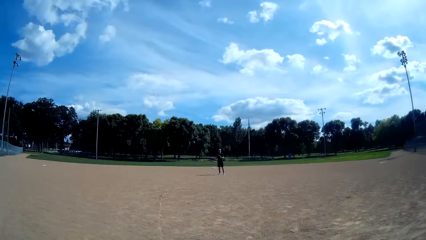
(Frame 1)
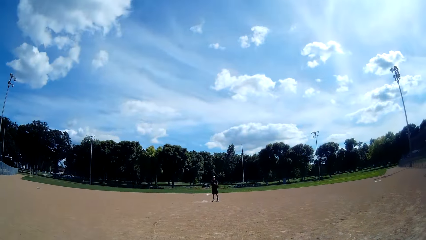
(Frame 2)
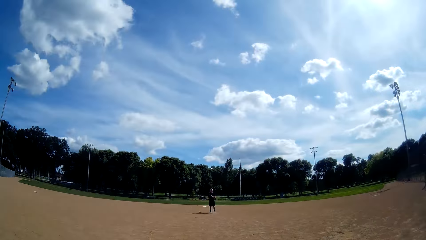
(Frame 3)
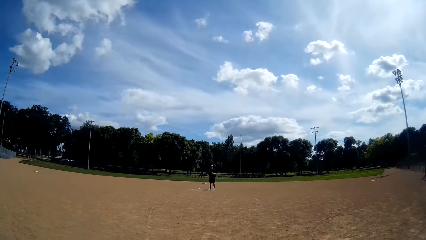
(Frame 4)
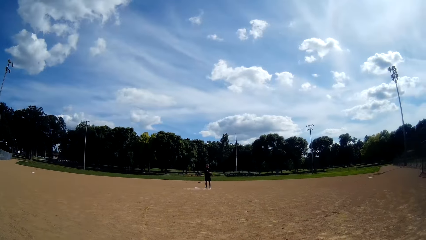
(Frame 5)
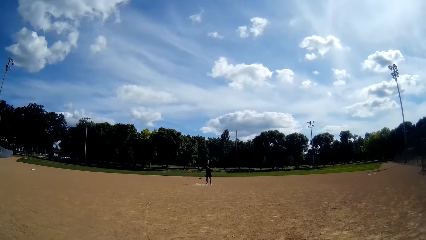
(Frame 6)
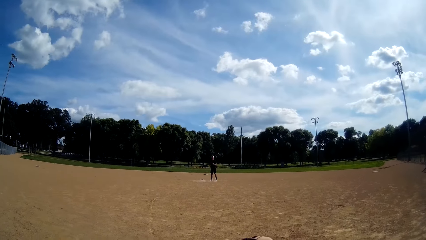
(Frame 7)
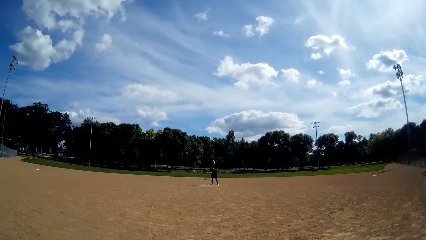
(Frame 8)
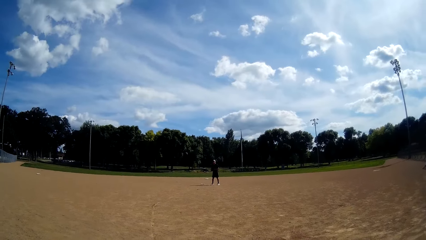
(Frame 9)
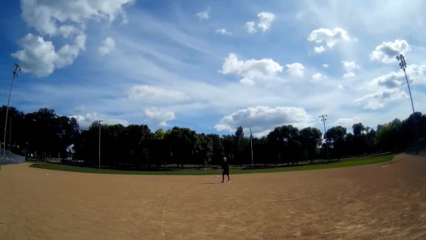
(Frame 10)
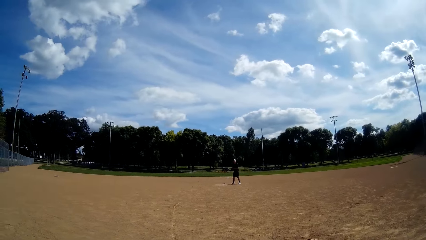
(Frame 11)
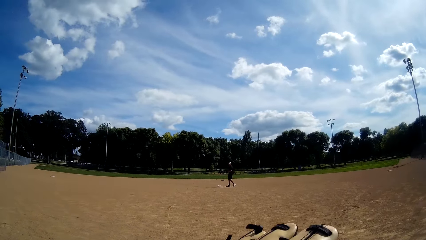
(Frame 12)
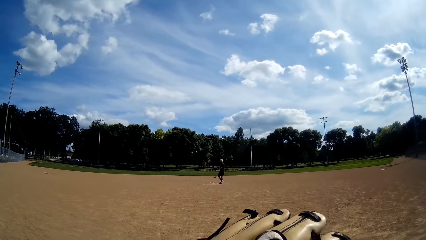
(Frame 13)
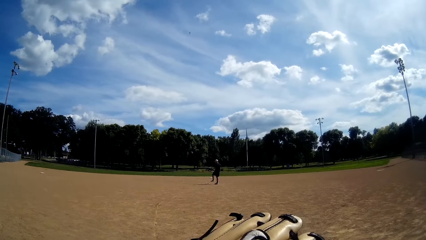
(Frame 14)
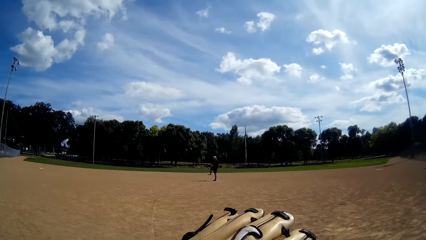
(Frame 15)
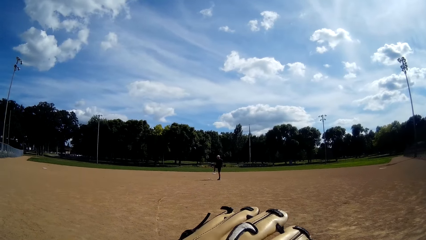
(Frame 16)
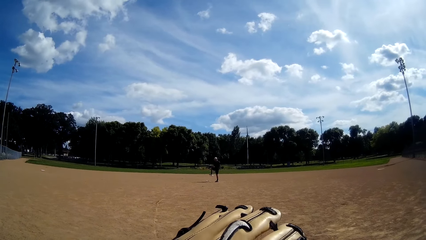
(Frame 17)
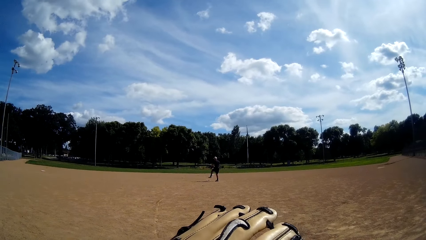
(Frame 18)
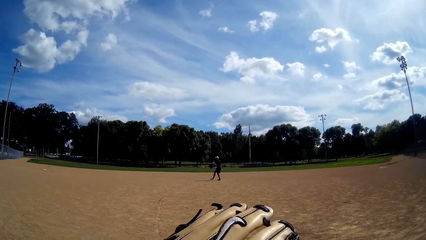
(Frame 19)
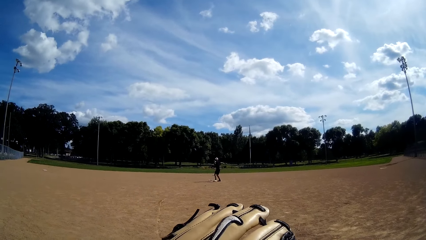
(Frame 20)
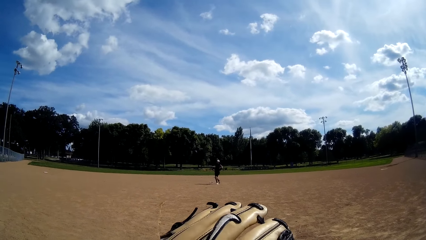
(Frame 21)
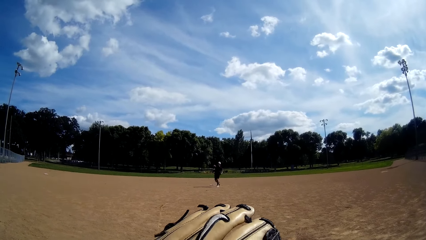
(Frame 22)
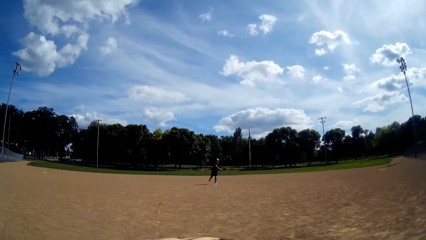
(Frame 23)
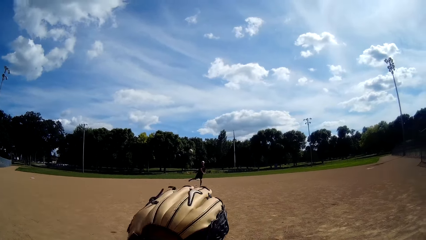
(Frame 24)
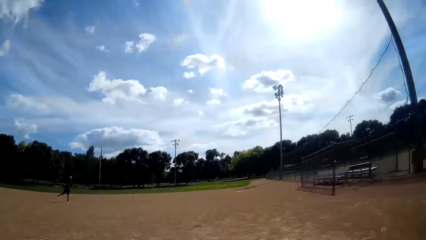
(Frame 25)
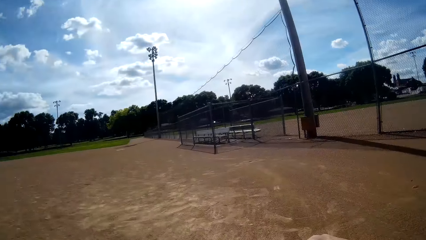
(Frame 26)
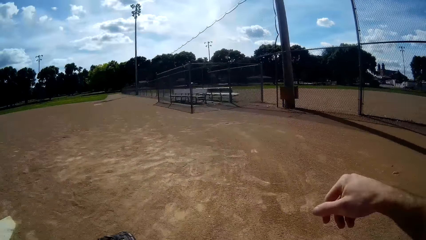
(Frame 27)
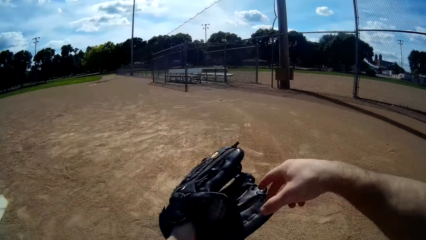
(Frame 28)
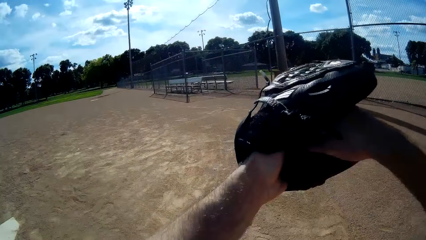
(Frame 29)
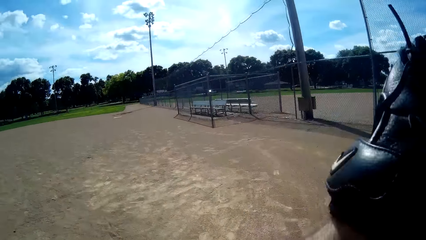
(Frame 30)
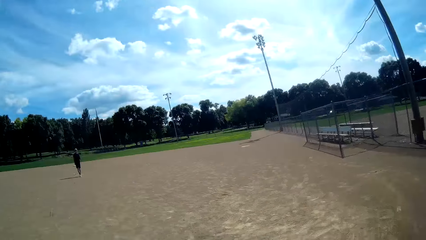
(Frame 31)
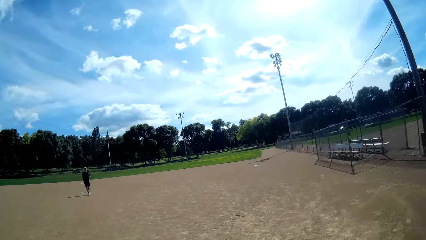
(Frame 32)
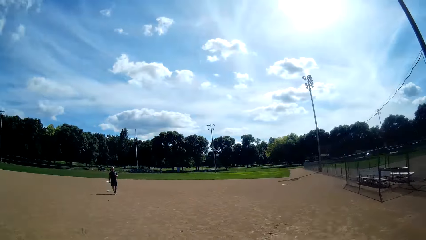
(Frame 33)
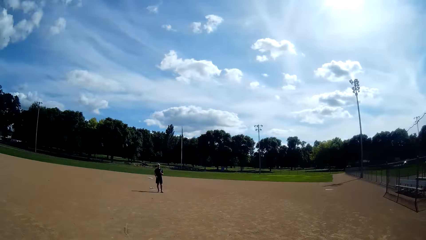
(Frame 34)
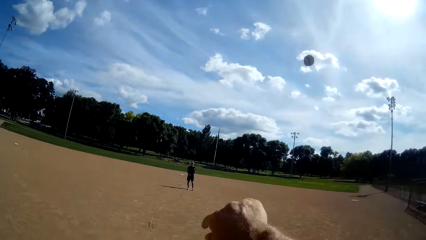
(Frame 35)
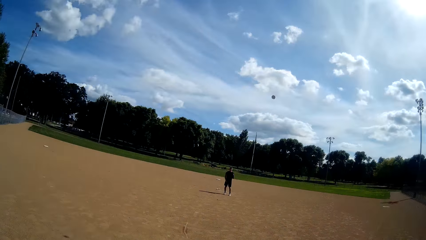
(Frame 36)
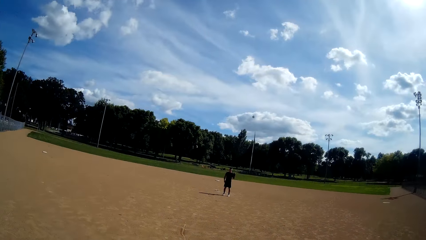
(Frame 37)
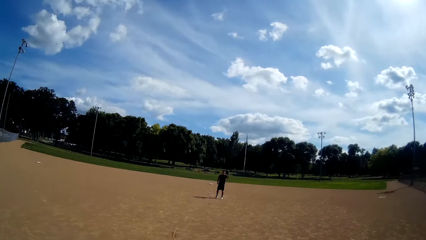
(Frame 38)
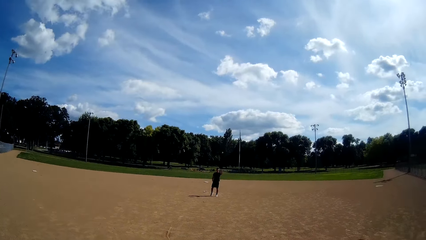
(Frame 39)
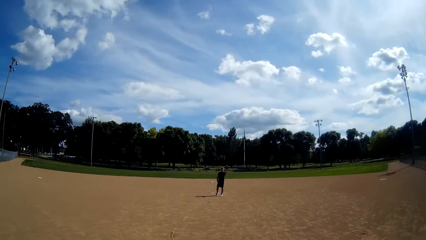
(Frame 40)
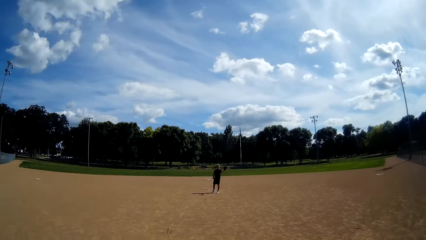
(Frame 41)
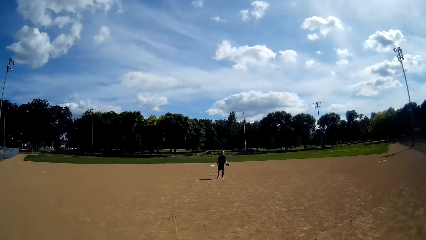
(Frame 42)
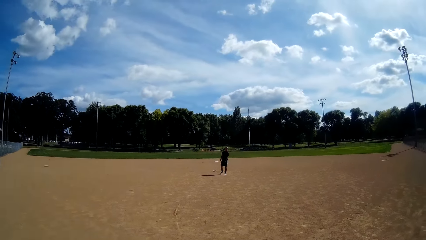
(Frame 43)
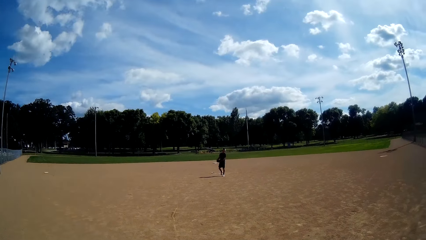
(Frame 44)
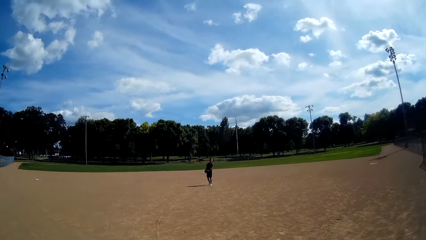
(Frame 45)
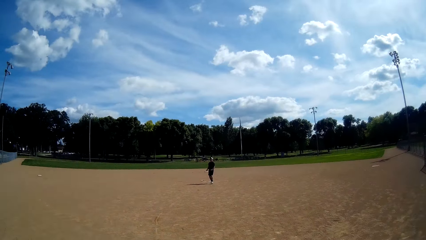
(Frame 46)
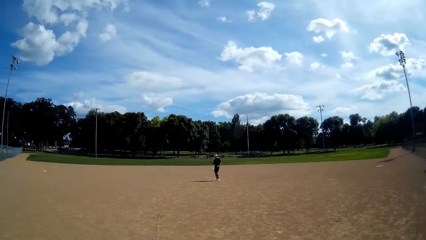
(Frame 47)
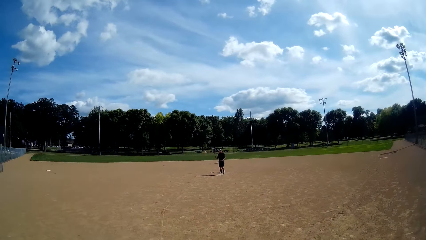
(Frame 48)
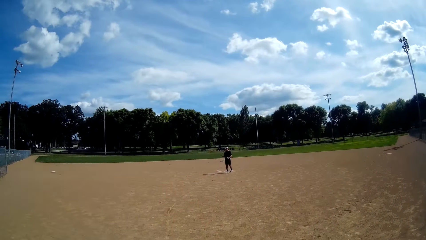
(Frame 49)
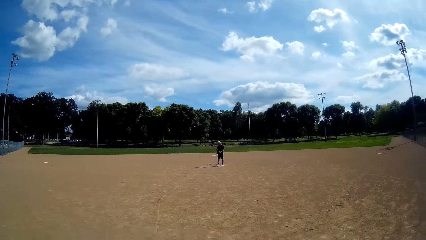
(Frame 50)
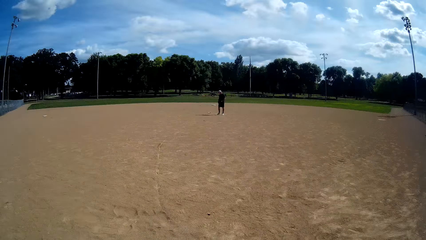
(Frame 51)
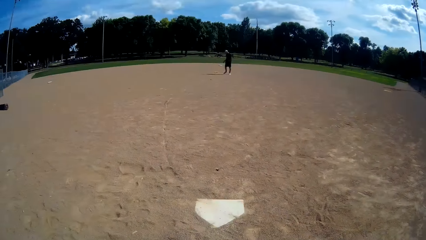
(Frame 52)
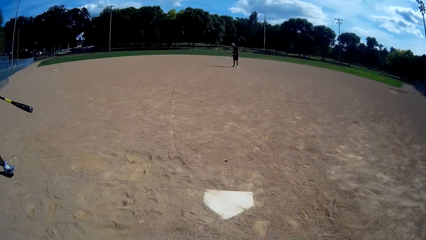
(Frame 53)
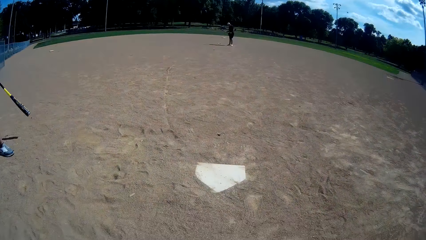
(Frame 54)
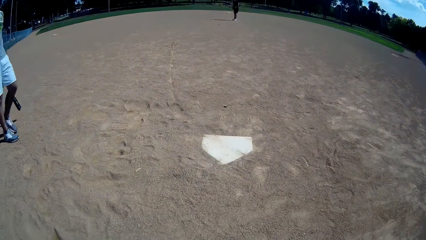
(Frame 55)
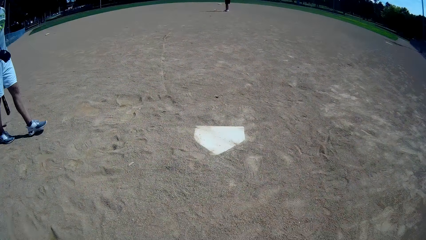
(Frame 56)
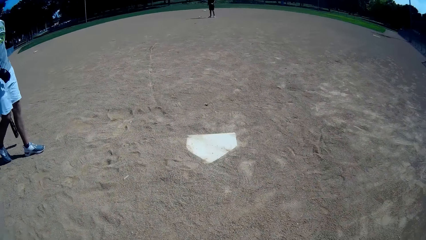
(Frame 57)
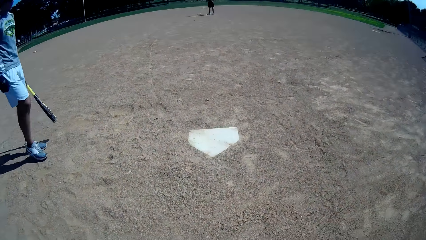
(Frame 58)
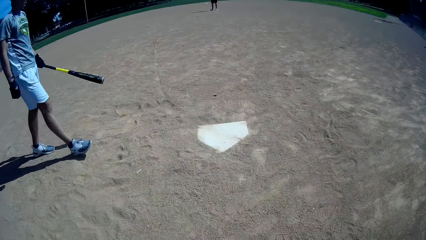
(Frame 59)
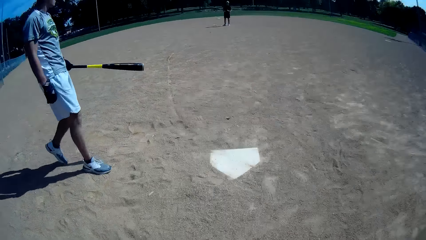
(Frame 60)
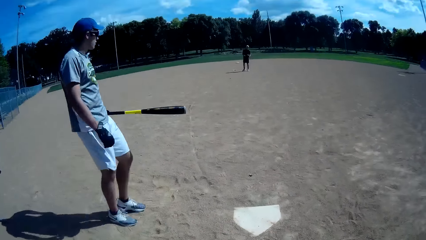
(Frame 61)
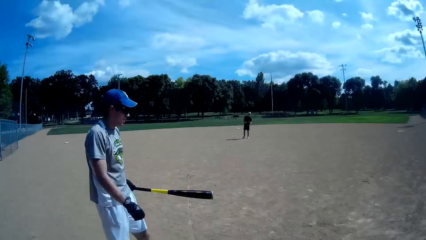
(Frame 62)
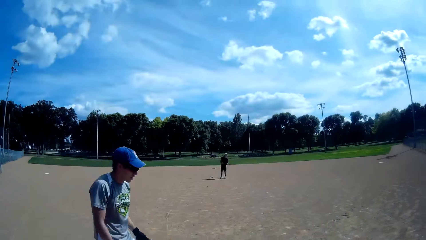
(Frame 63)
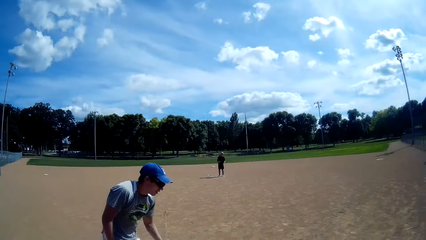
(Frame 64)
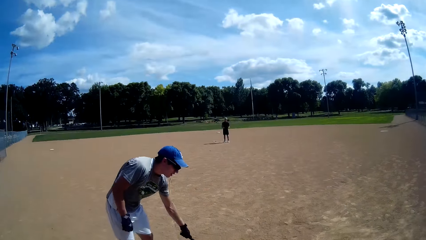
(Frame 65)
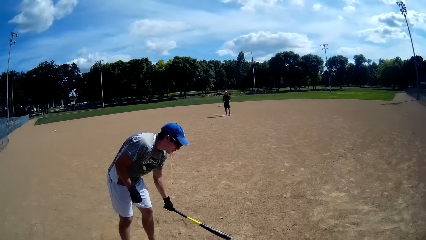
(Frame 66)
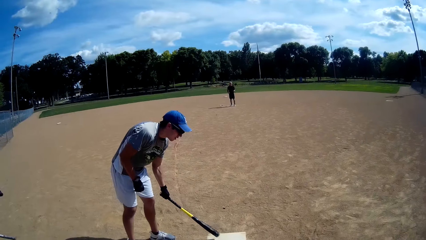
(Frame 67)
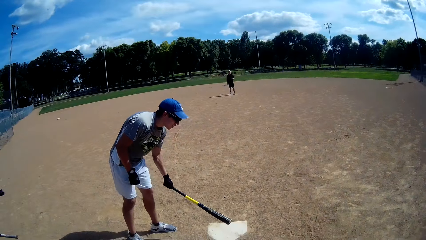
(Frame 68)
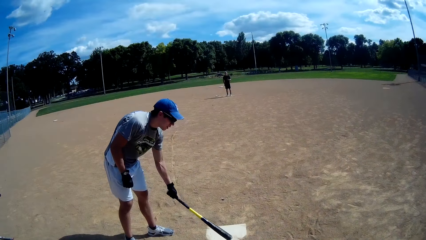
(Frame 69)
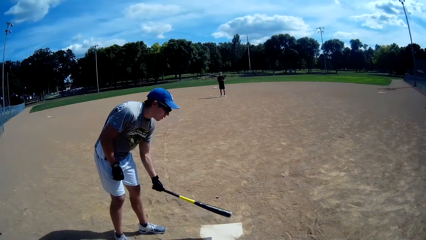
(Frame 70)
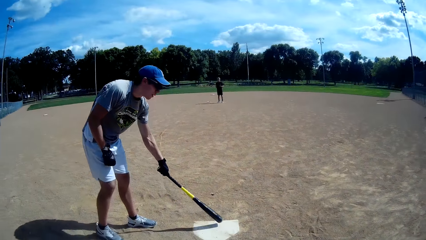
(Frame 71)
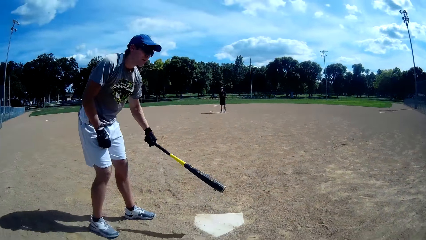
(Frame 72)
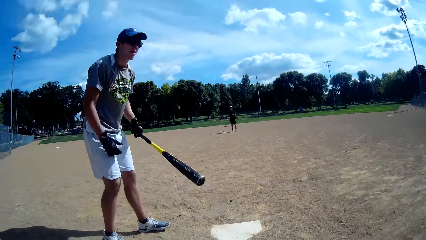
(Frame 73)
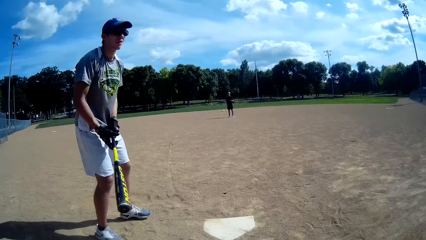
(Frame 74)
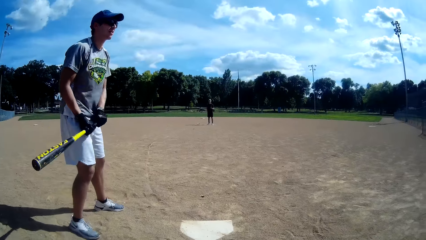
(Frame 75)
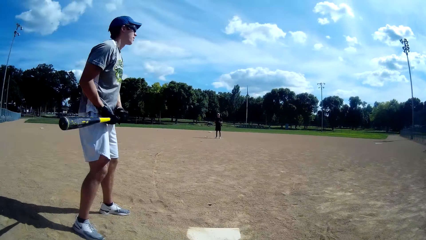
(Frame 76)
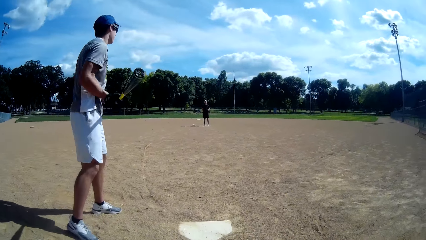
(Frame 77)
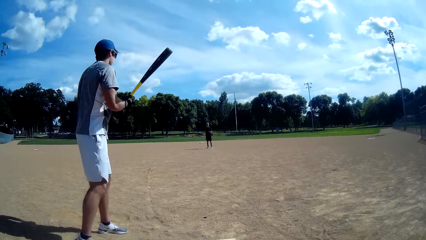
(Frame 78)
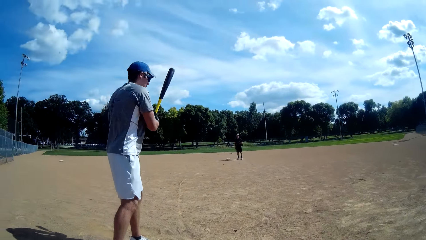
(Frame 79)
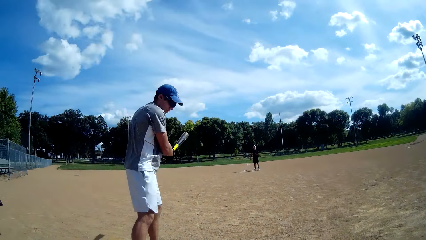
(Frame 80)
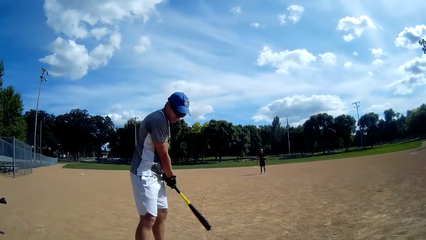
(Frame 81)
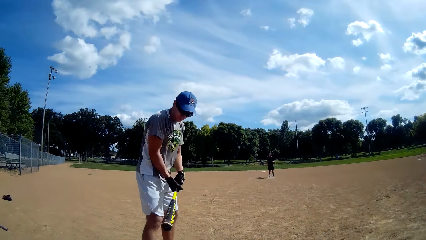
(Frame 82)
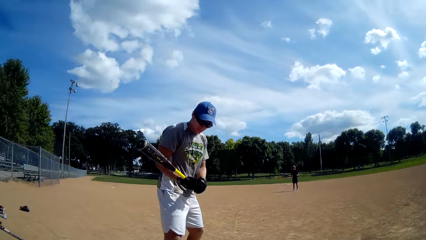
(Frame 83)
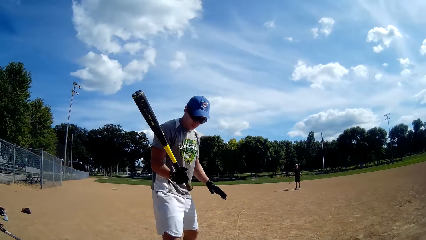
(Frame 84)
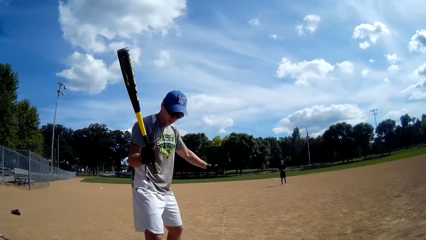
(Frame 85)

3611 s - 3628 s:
A man prepares to throw the ball. The man throws the baseball to the camera wearer. The camera wearer catches the baseball with a baseball glove. They hit back the ball. They throw the baseball to the man. The man catches the baseball with a baseball glove. He prepares to throw the ball. Another man walks in the field. The other man hits the pitcher's plate. He hits the baseball bat on the ground. He swings the bat.
